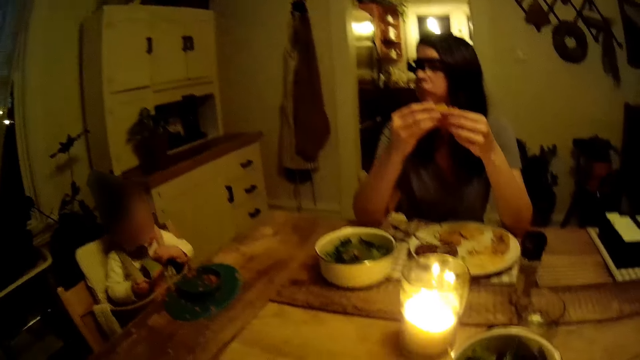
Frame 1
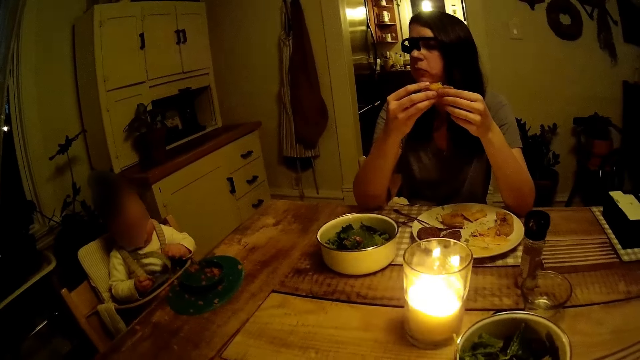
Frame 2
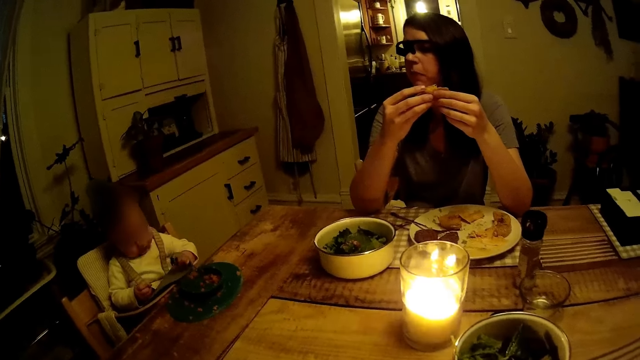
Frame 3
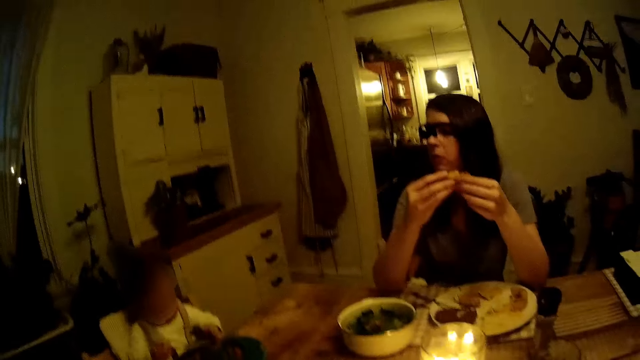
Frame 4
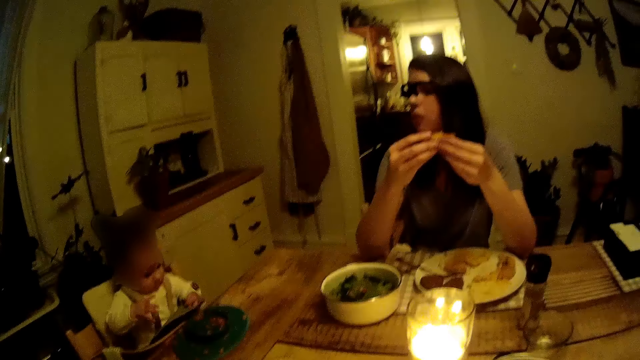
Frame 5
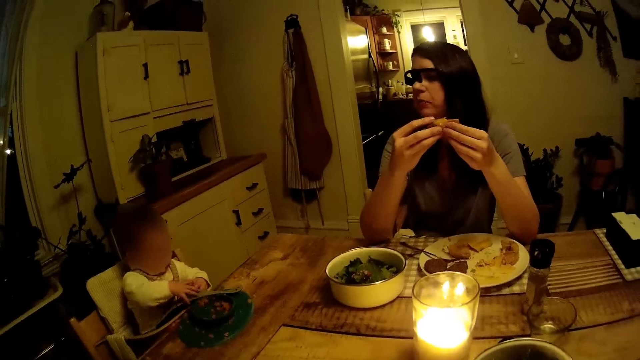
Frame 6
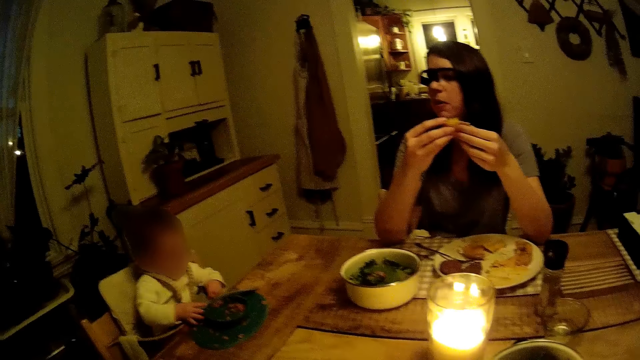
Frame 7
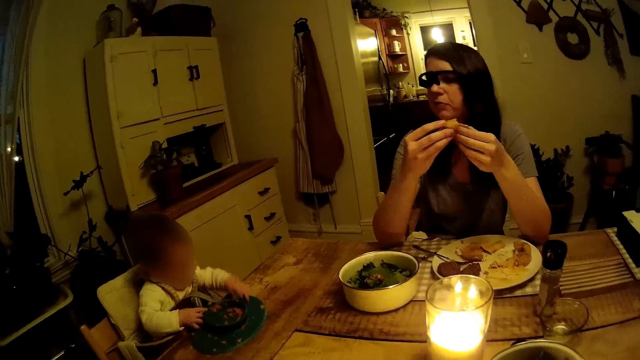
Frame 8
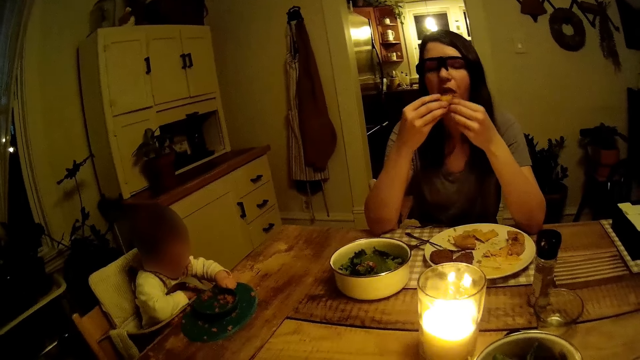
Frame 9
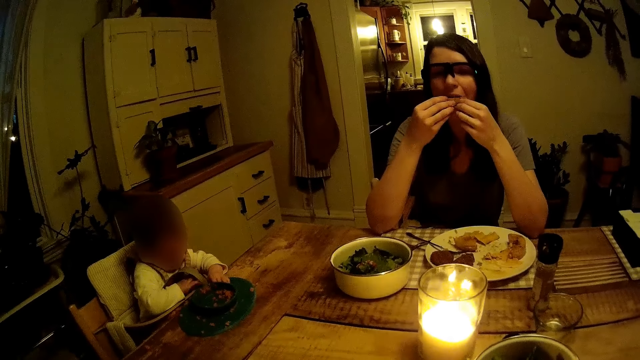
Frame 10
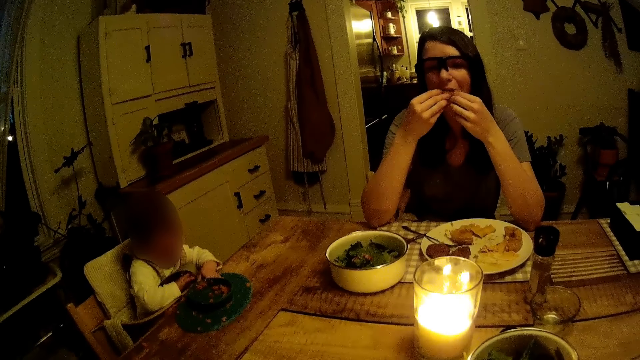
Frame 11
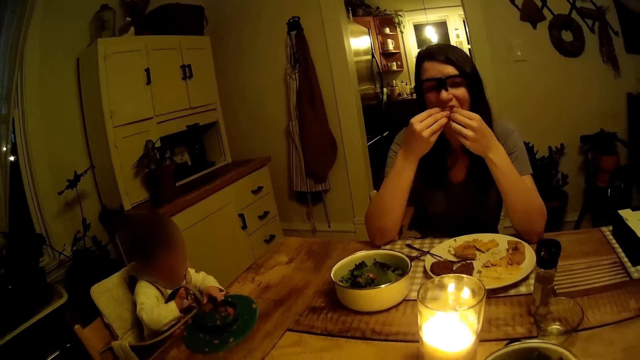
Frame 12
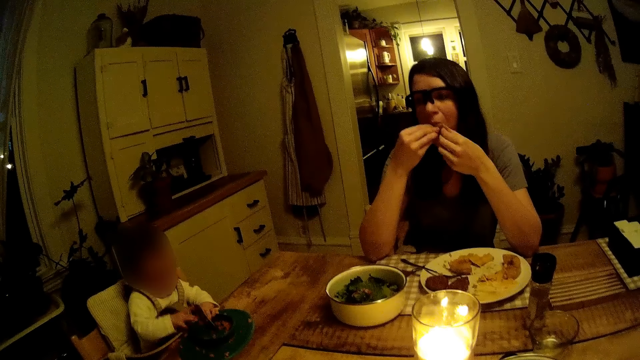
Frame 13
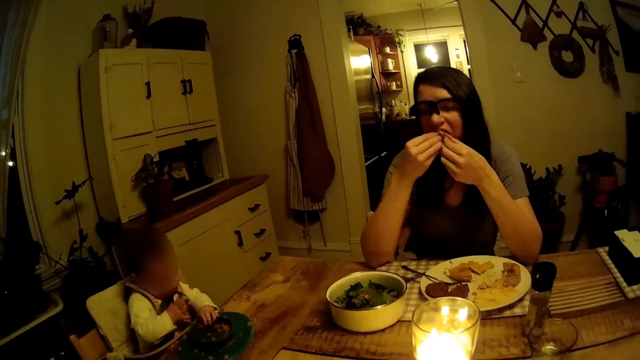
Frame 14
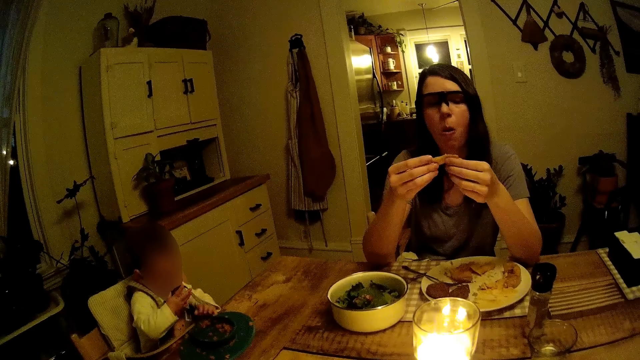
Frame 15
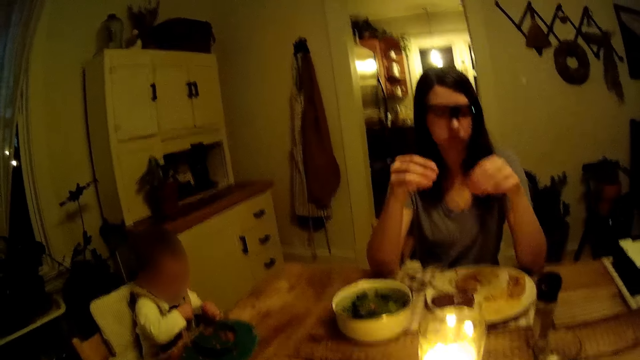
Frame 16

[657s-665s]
The camera wearer talks to a woman.

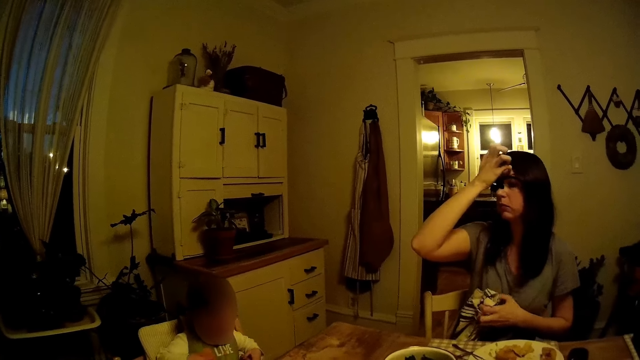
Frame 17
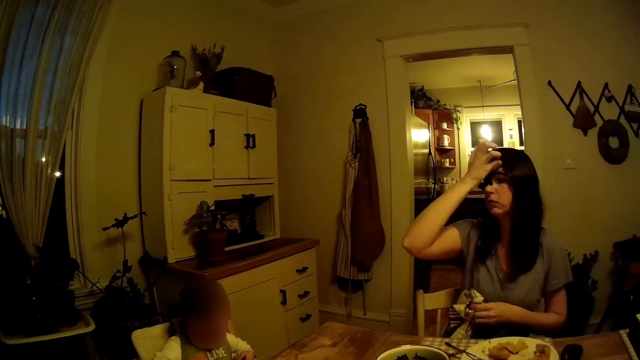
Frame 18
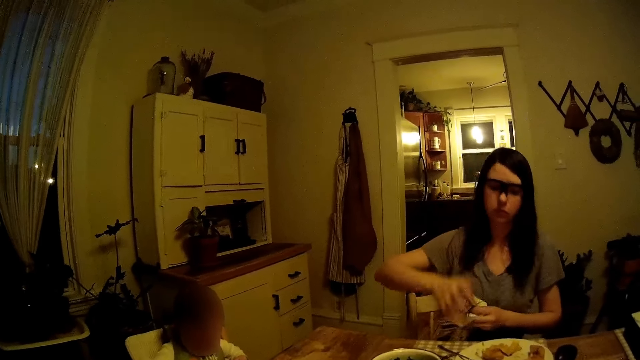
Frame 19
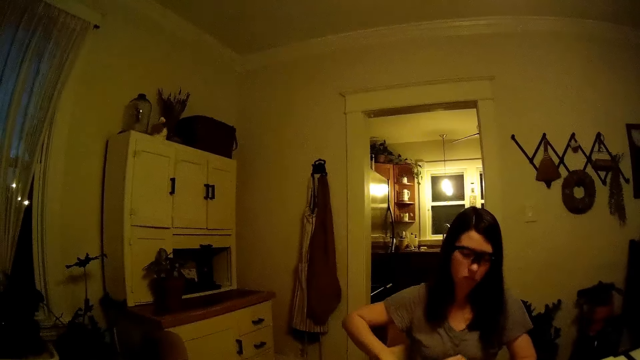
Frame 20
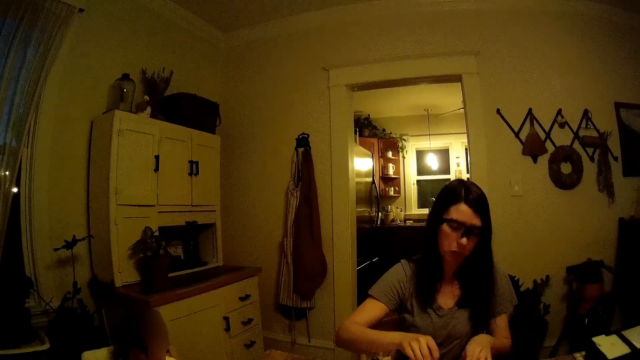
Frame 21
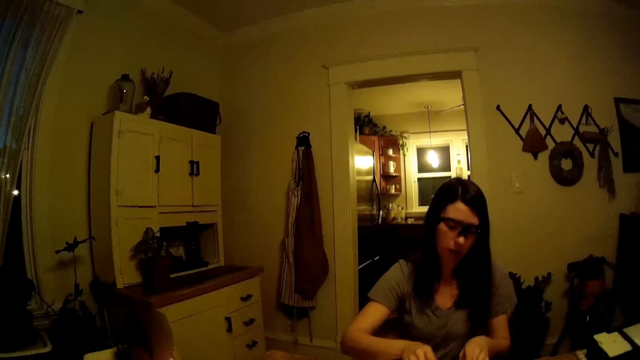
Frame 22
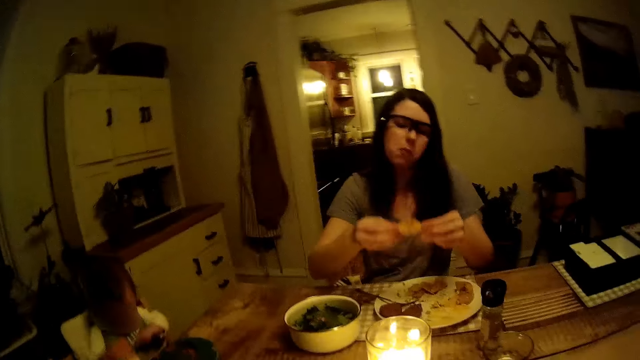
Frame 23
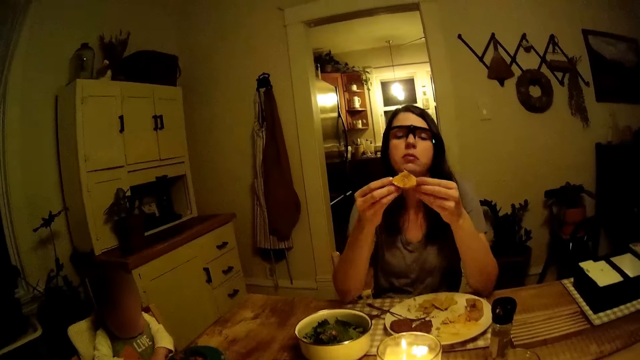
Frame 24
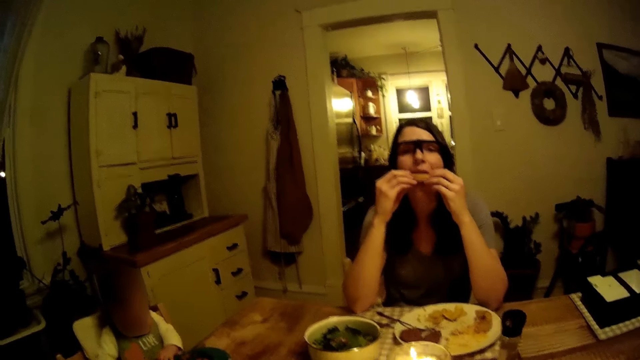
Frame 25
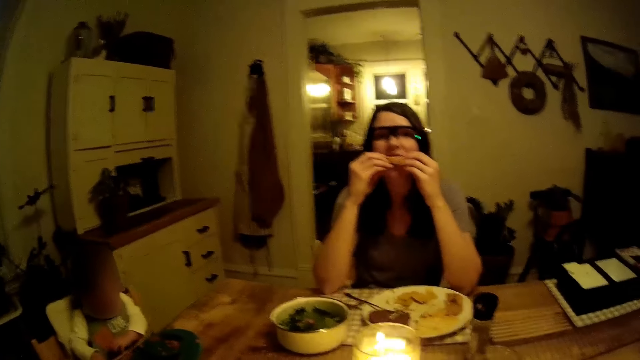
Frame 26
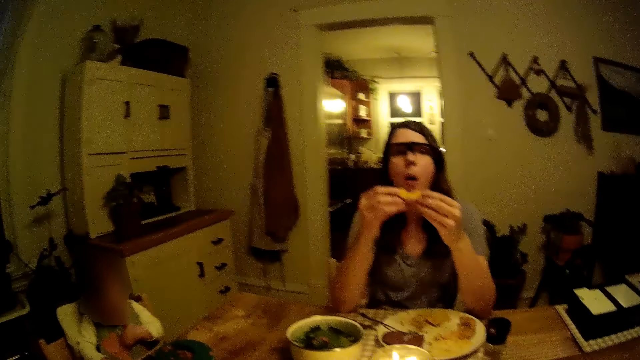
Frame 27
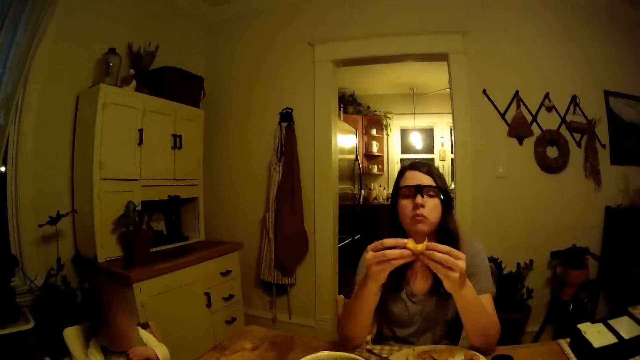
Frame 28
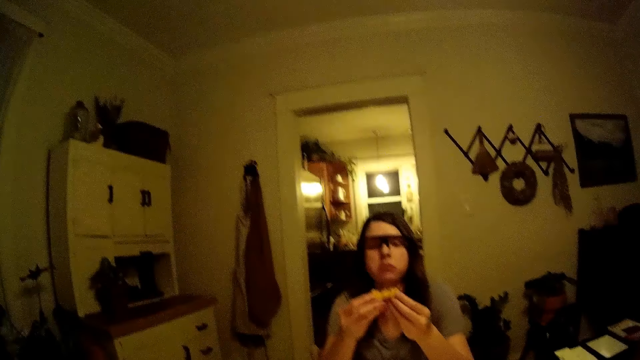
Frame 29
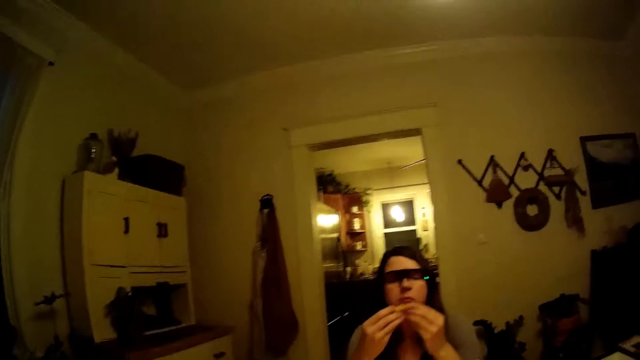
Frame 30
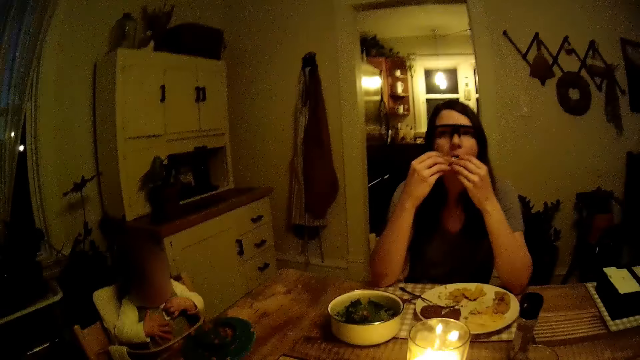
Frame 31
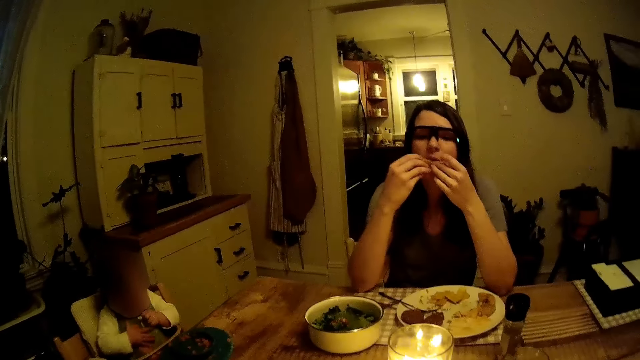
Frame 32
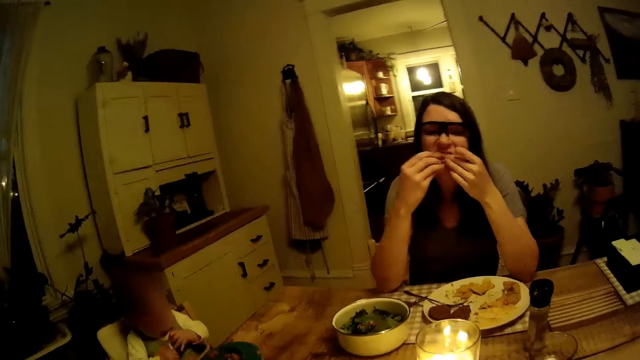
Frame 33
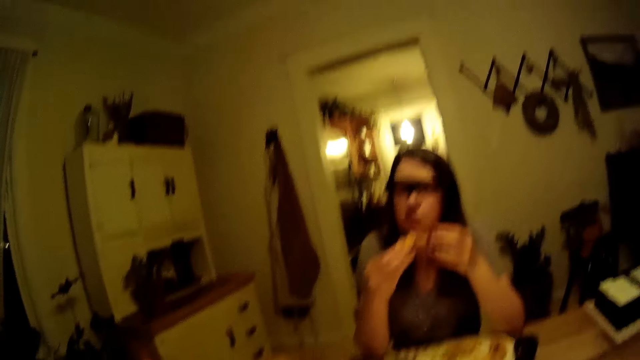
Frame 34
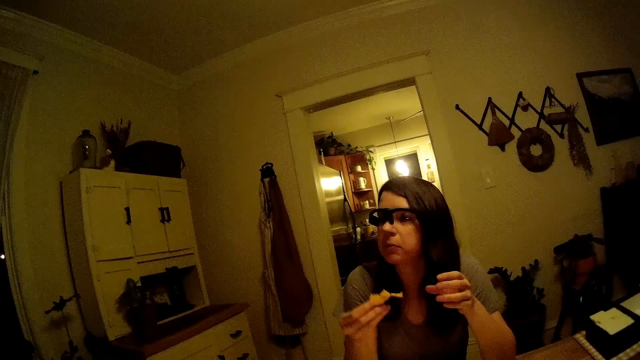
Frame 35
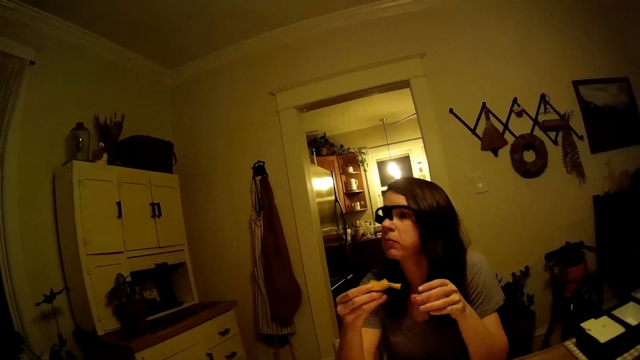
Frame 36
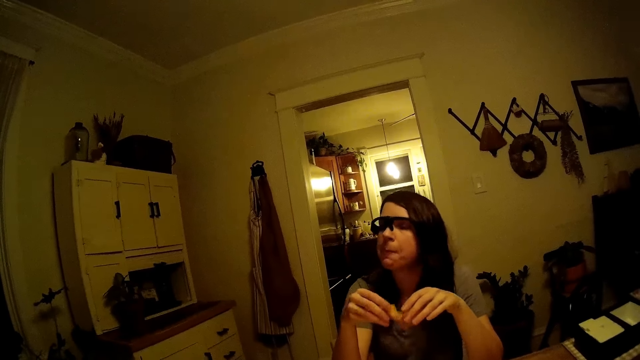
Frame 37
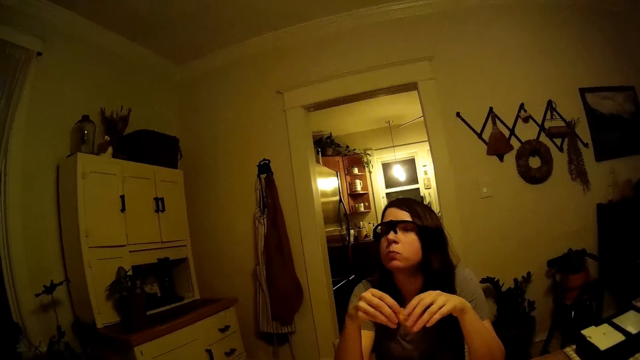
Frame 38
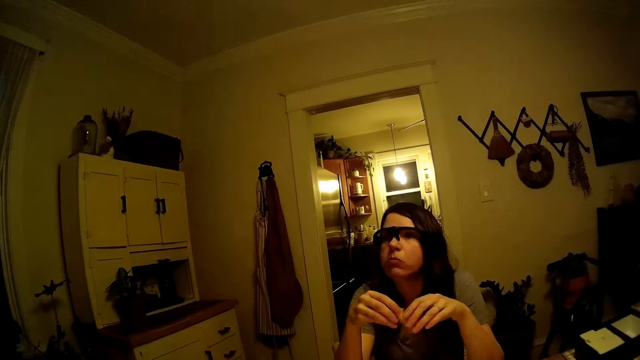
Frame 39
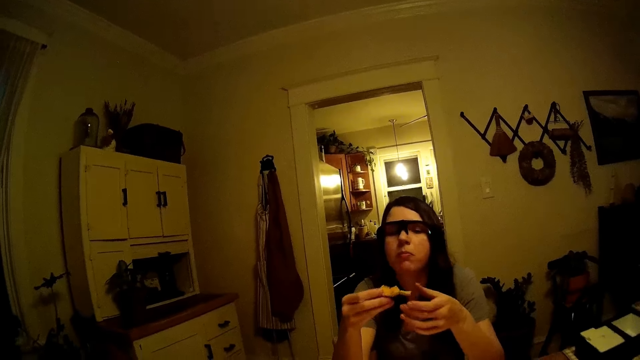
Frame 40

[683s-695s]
A woman drops the towel on her lap. The woman eats pie from the plate on the table with her hands. The camera wearer talks to the woman. They talk to the woman.
